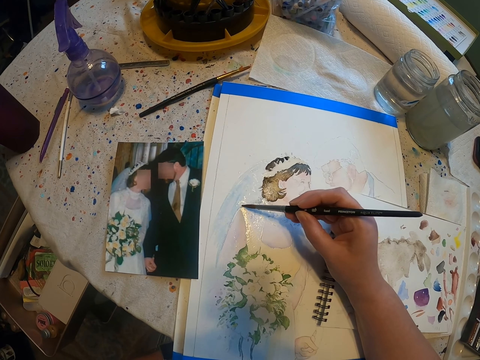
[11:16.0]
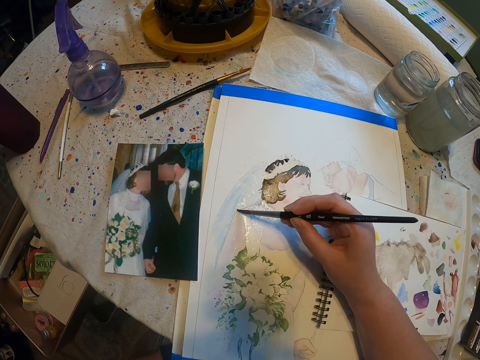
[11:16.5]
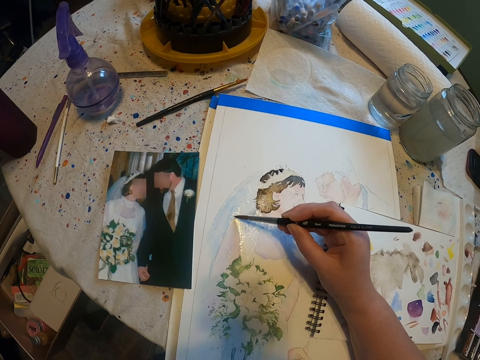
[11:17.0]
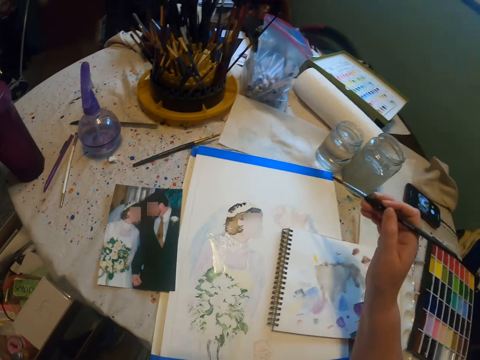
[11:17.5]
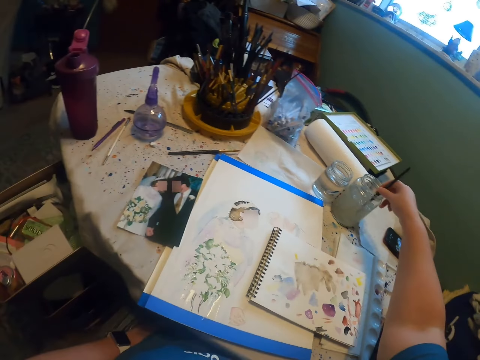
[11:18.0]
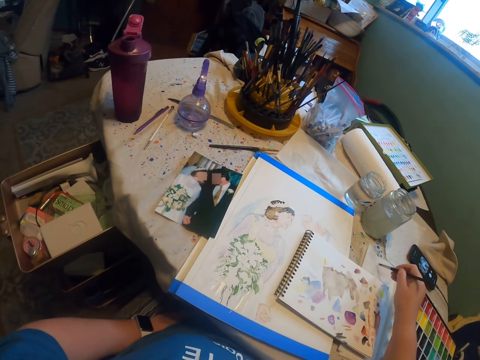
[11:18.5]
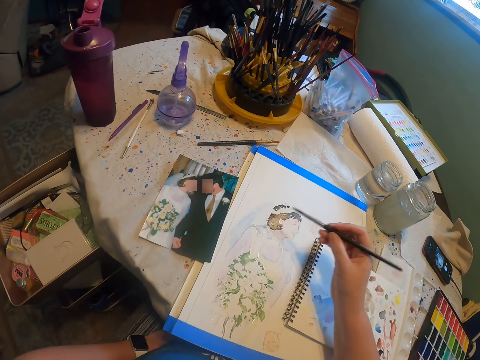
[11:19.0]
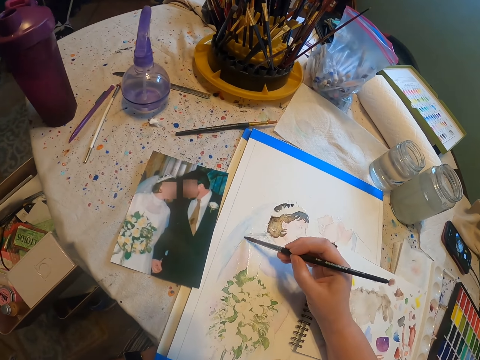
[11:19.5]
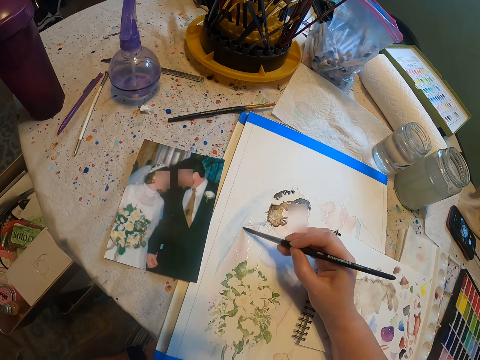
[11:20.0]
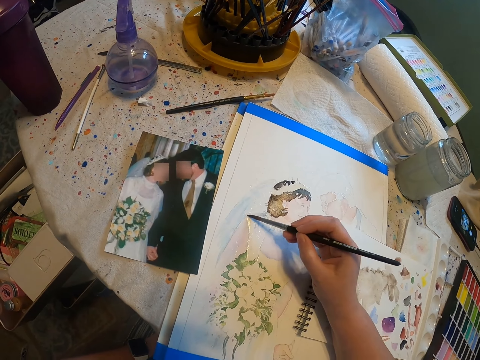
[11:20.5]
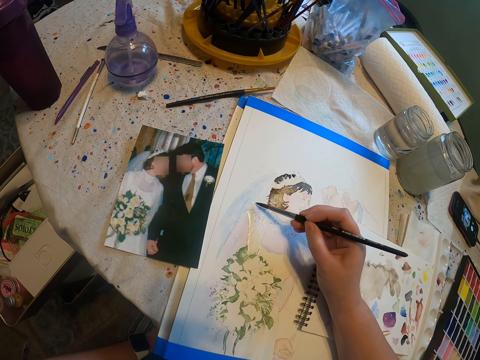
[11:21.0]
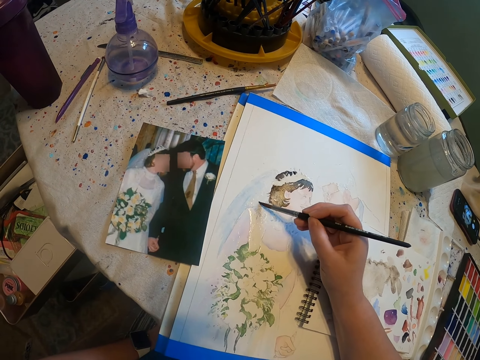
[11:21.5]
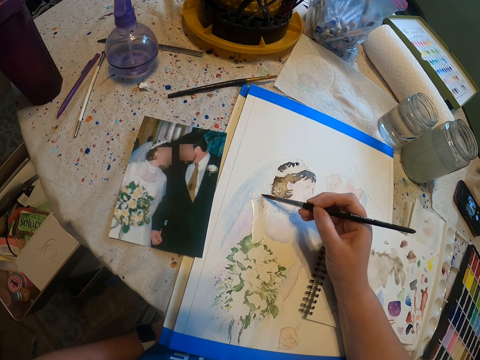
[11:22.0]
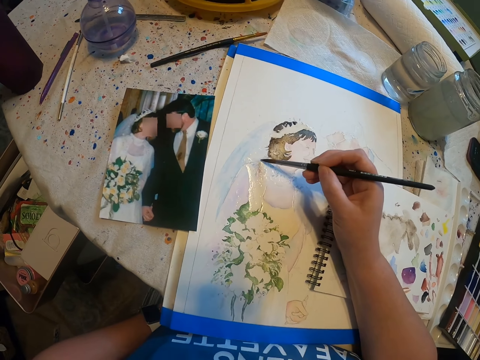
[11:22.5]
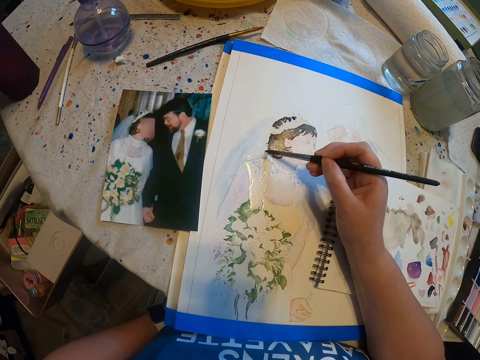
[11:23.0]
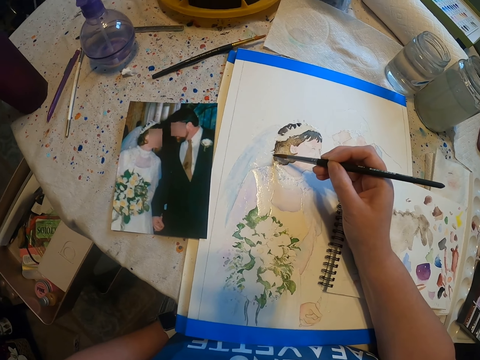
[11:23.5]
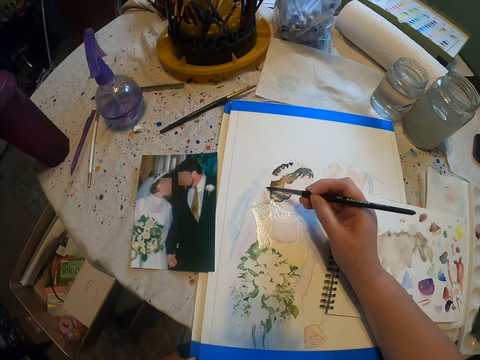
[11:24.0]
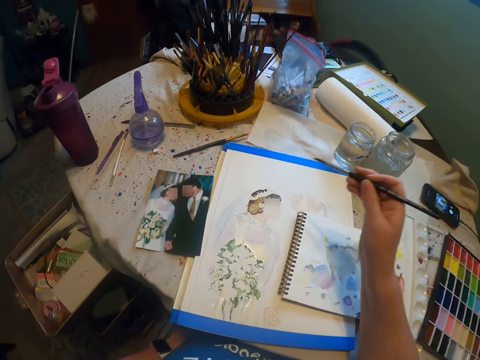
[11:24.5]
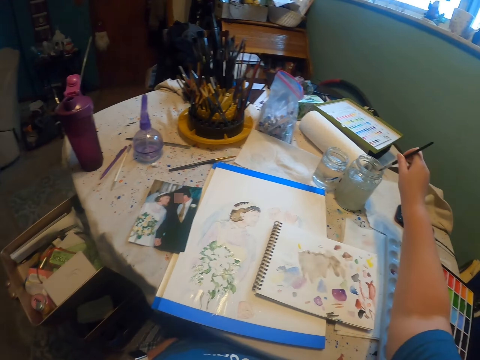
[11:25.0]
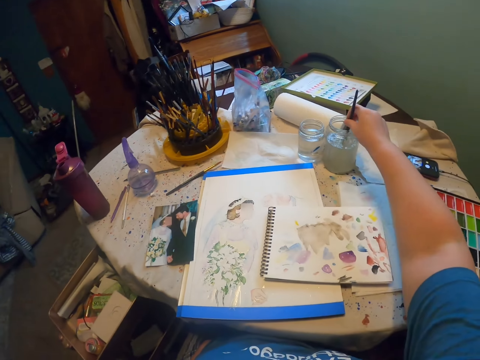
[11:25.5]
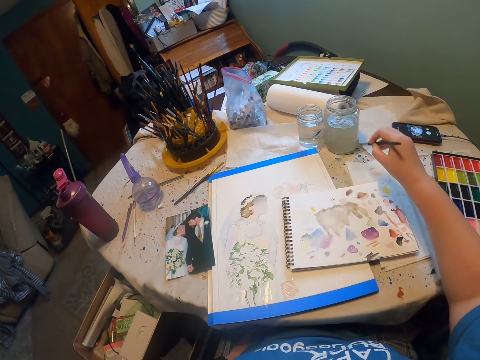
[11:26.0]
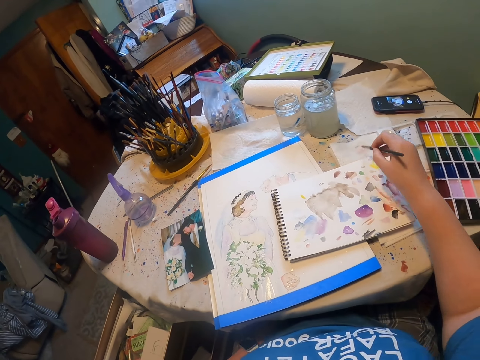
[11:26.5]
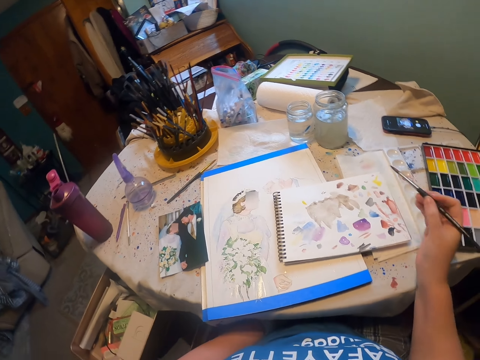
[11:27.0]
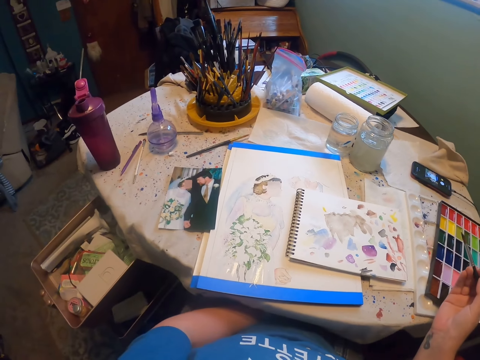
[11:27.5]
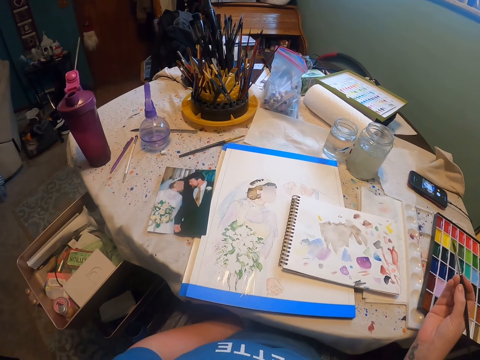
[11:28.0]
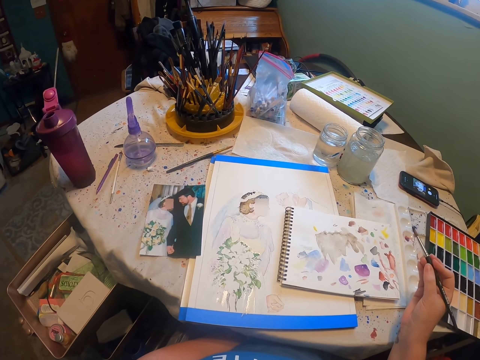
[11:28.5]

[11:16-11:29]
The camera wearer rinses a paint brush in a tin. They paint a craft paper with the paint brush. They rinse the paint brush in the tin. They look around a room.

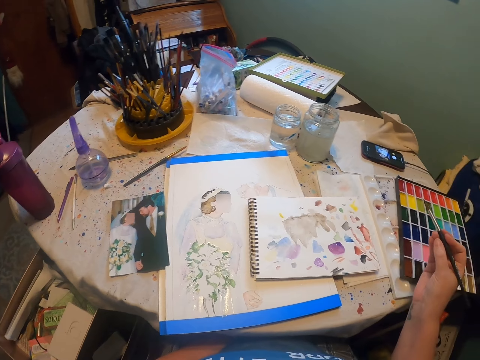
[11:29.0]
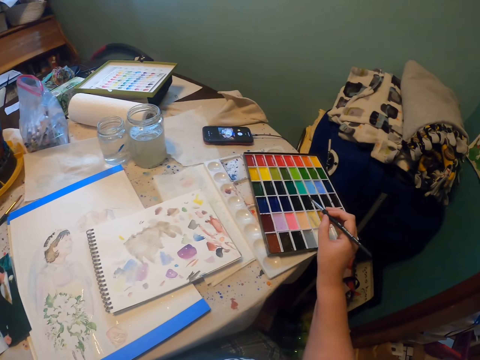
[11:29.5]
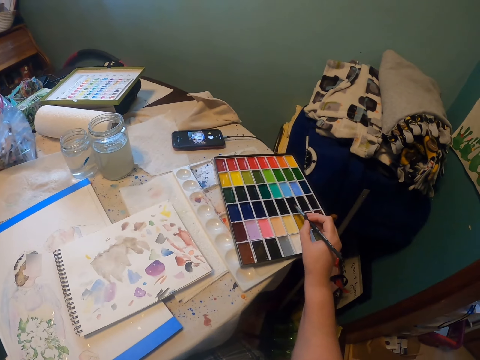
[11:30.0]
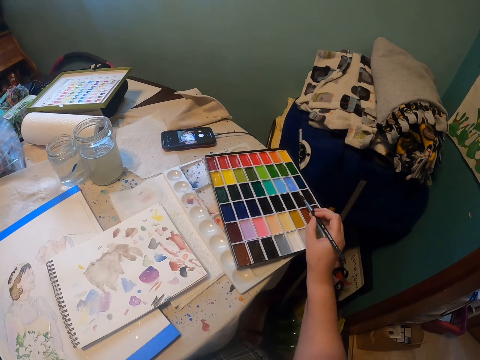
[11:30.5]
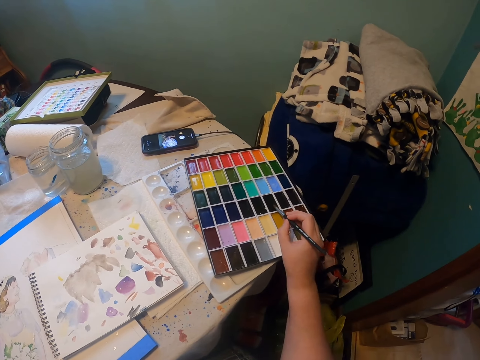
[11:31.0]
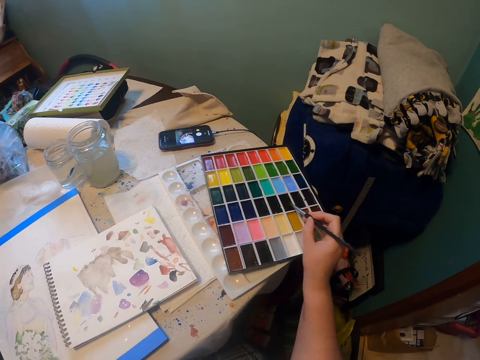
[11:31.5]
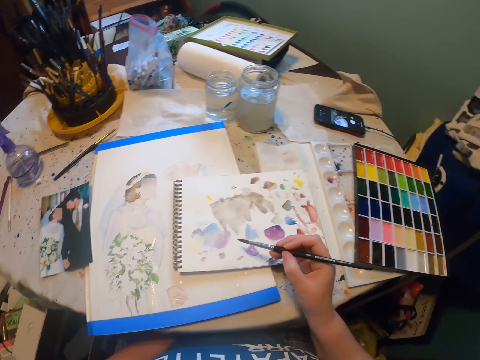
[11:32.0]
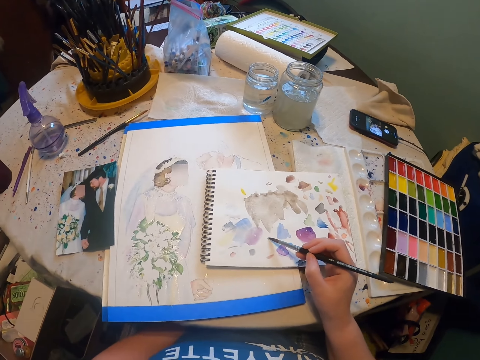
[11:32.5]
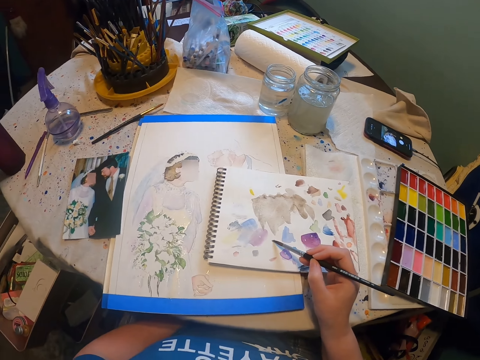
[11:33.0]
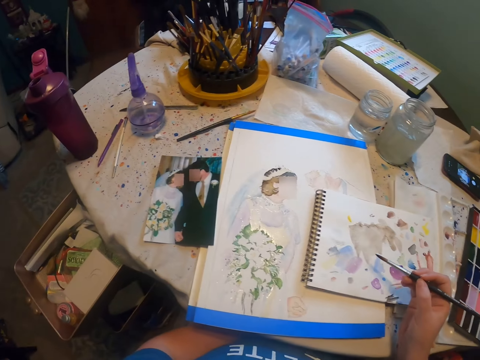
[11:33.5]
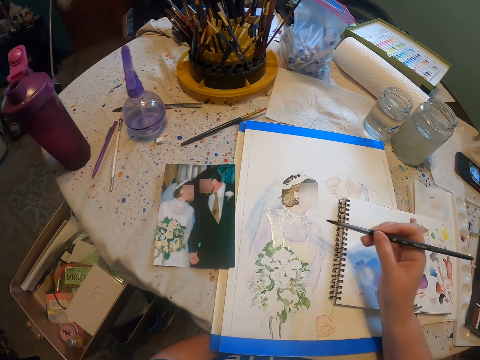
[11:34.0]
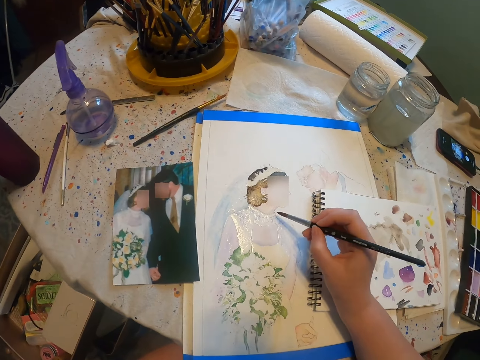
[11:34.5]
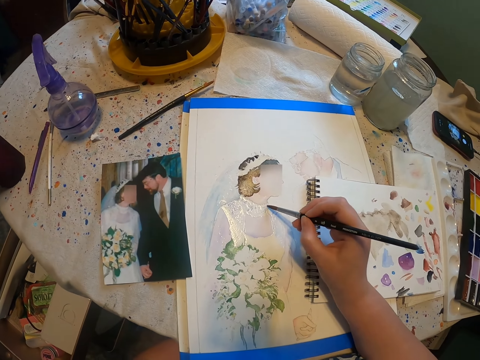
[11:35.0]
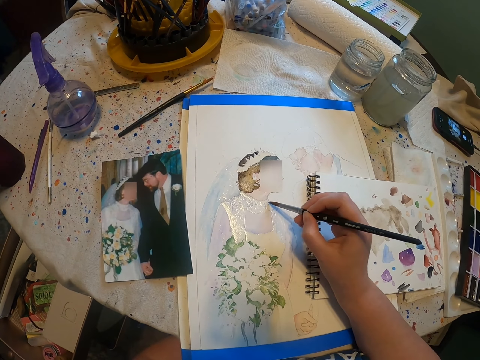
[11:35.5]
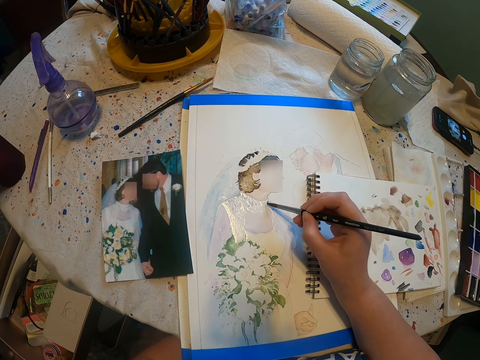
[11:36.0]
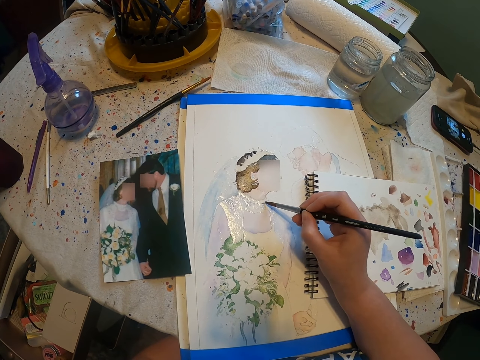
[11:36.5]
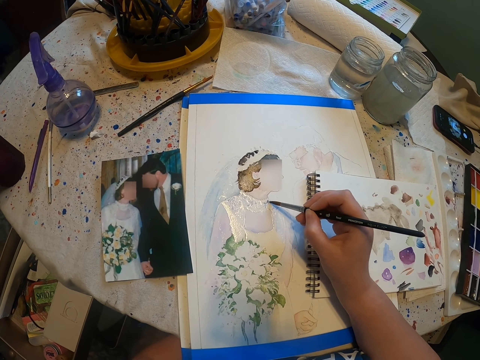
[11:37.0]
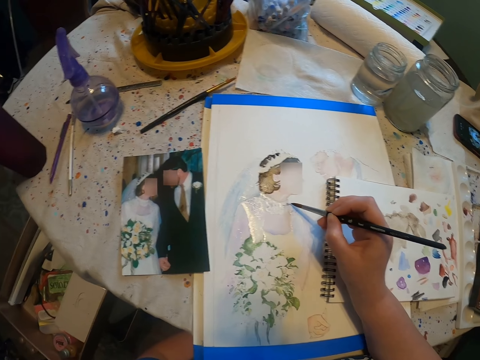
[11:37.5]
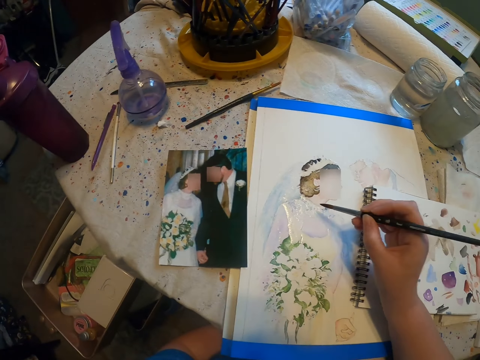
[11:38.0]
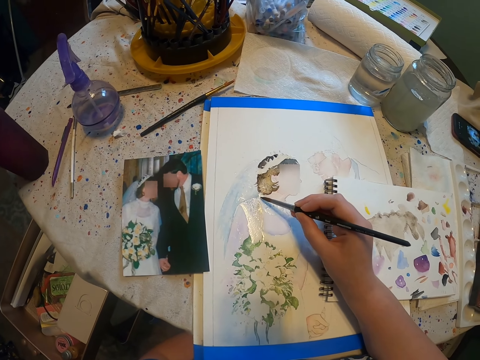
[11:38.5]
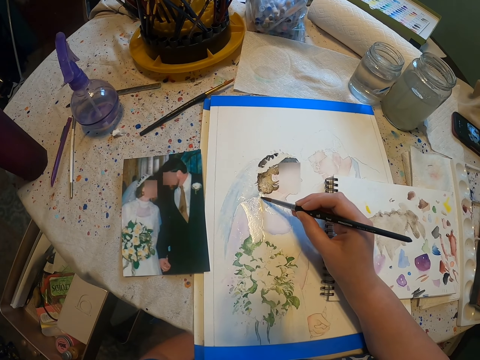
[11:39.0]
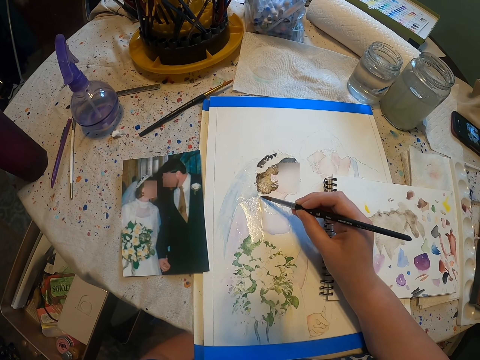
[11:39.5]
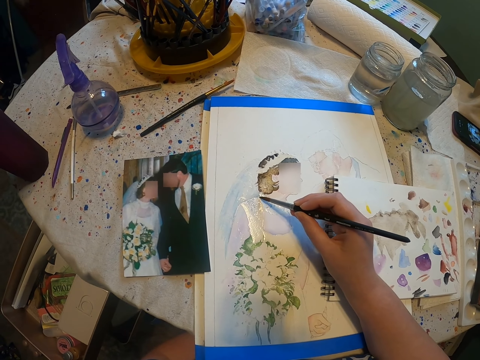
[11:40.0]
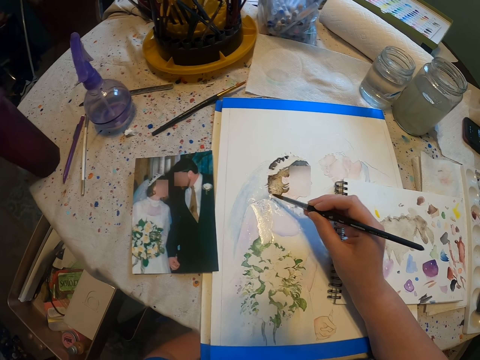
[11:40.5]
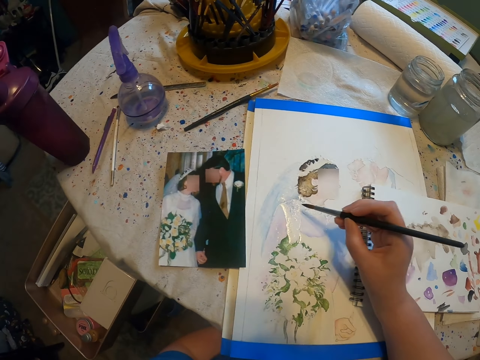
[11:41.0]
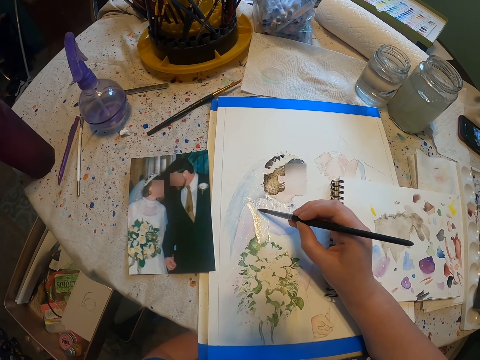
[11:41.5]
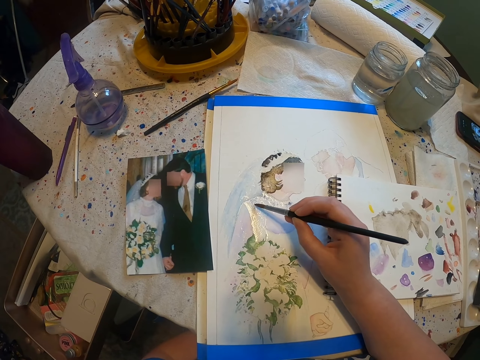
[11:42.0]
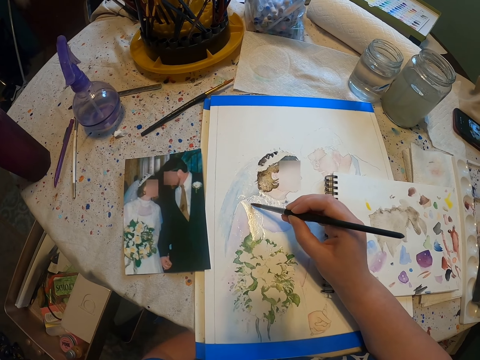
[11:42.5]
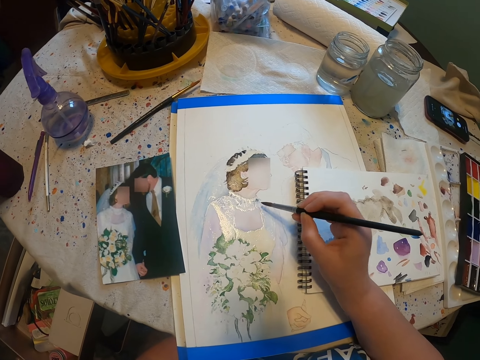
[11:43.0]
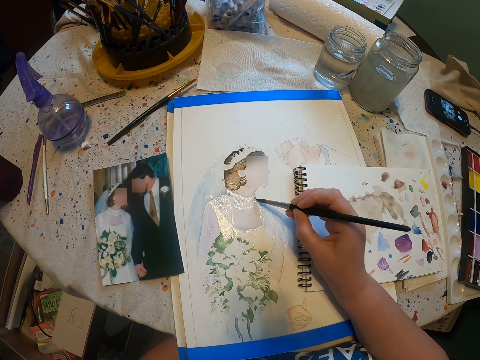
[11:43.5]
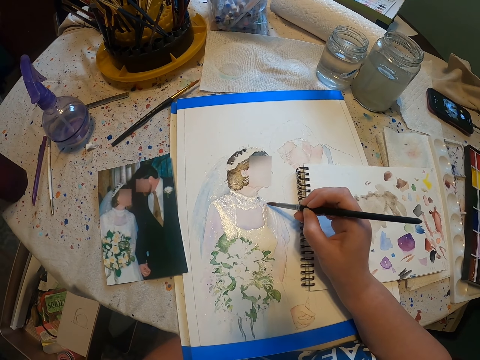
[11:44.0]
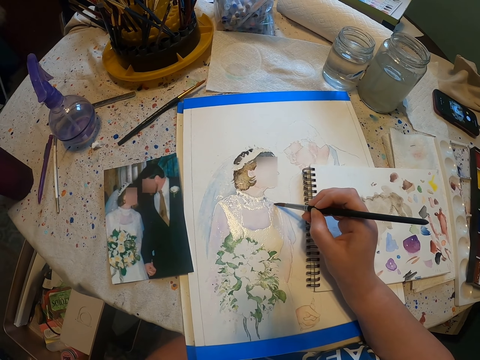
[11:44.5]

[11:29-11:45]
The camera wearer lifts a brush up. They scoop paint from a paint palette. They spread paint on a book. They paint a craft paper with the paint brush. They look around a room. They paint the craft paper with the paint brush.
